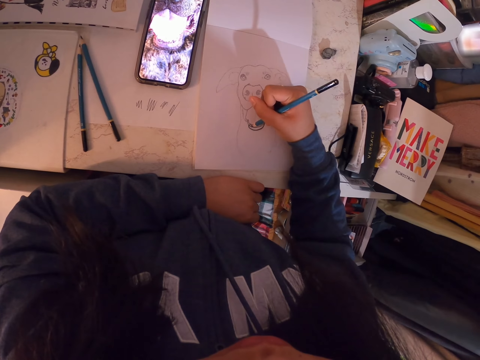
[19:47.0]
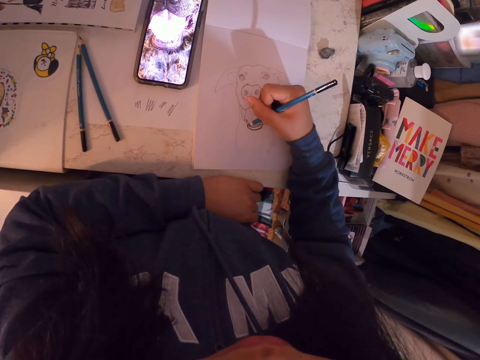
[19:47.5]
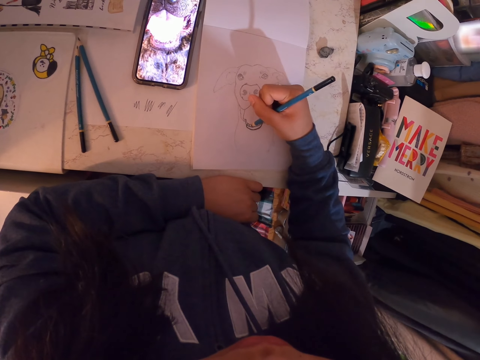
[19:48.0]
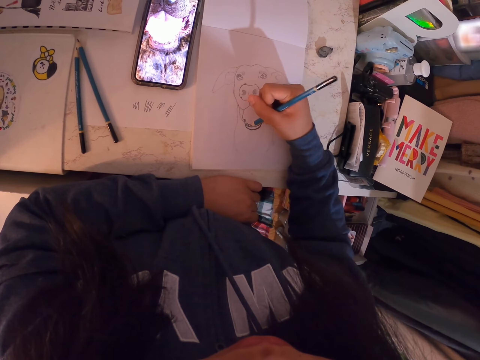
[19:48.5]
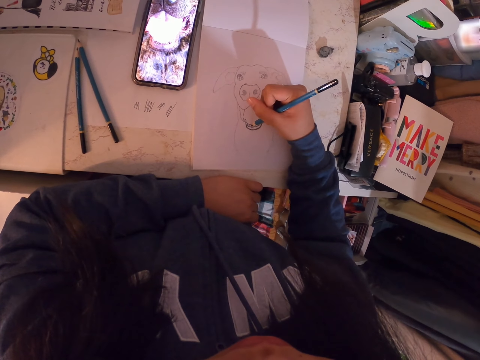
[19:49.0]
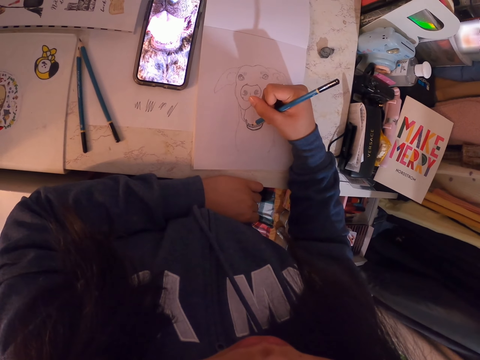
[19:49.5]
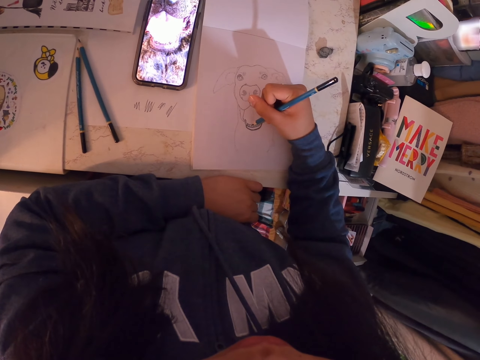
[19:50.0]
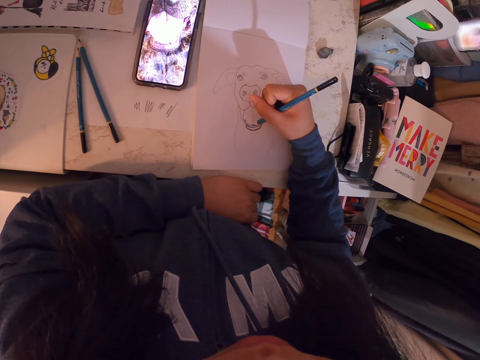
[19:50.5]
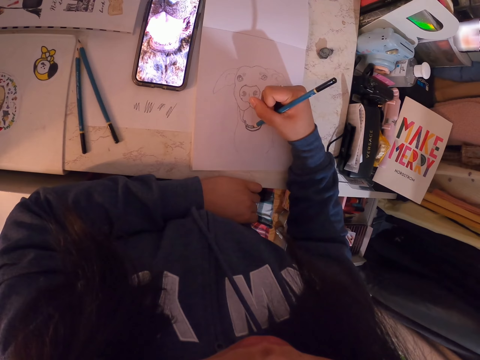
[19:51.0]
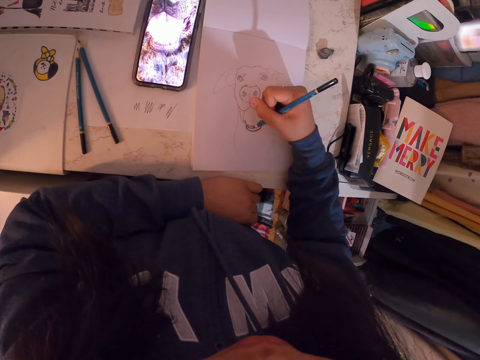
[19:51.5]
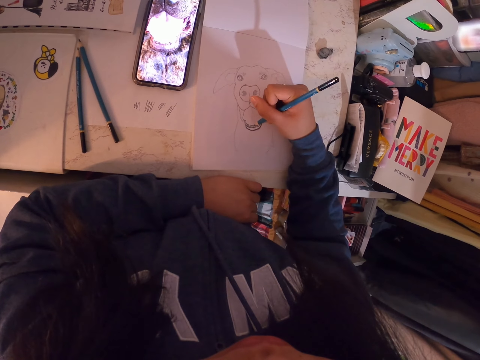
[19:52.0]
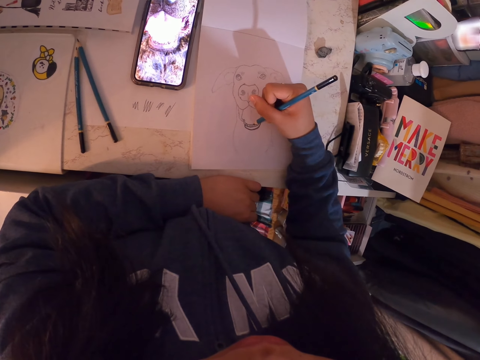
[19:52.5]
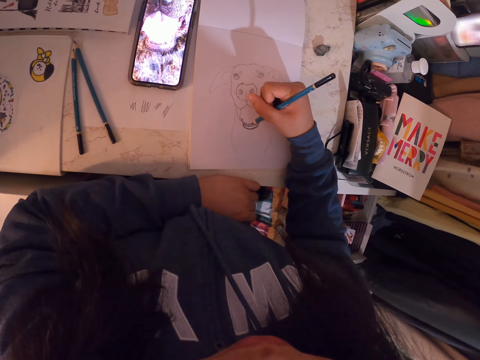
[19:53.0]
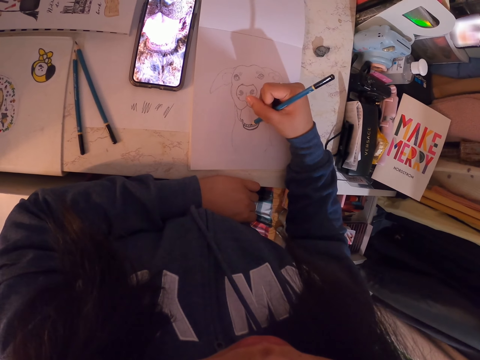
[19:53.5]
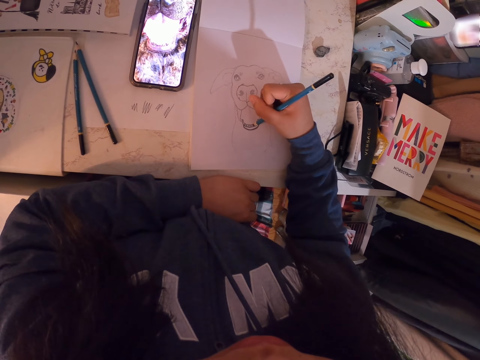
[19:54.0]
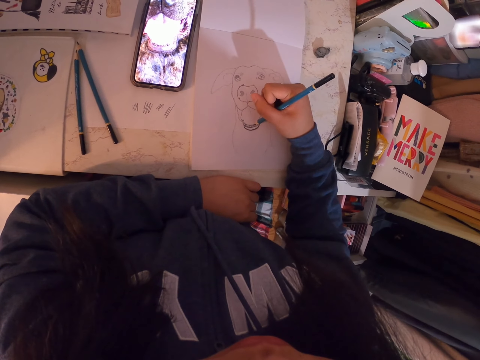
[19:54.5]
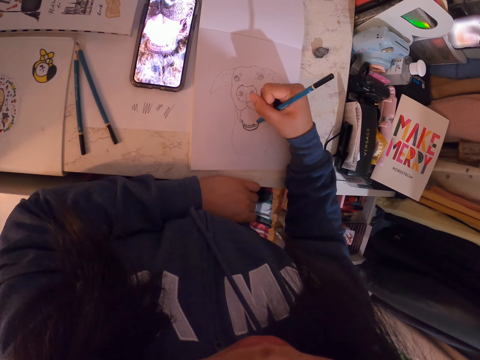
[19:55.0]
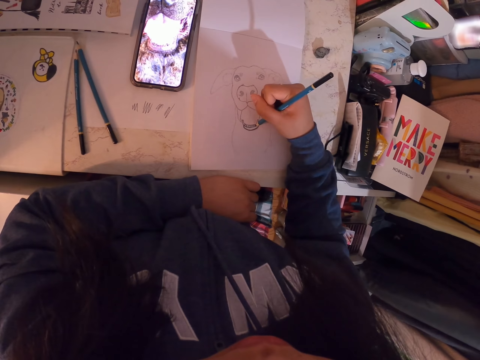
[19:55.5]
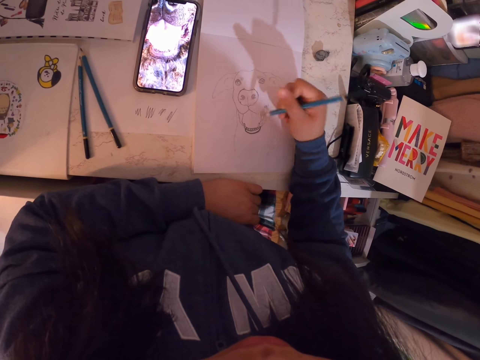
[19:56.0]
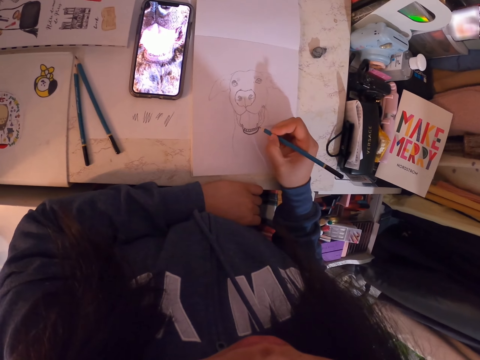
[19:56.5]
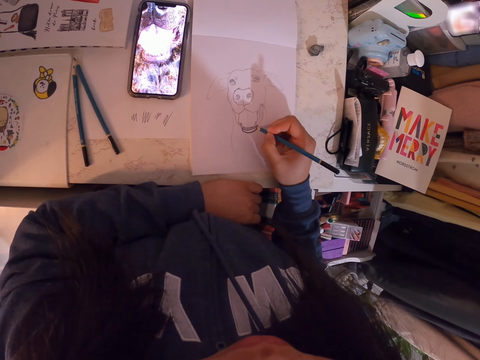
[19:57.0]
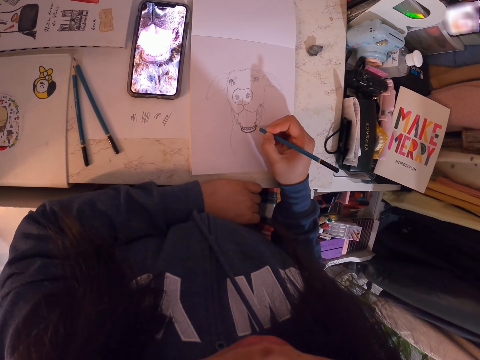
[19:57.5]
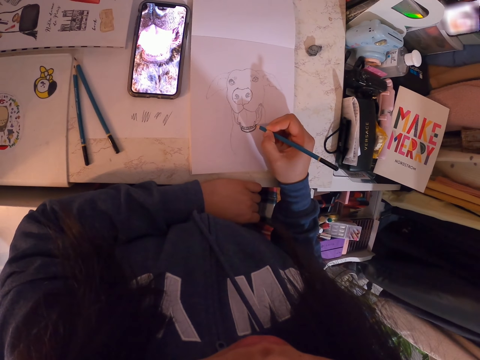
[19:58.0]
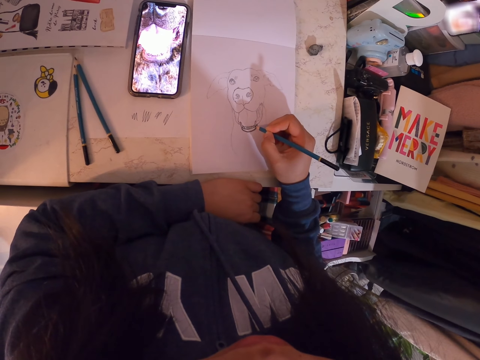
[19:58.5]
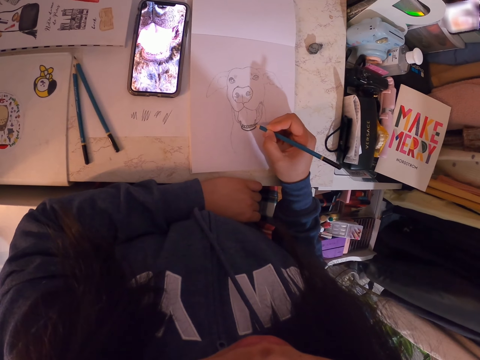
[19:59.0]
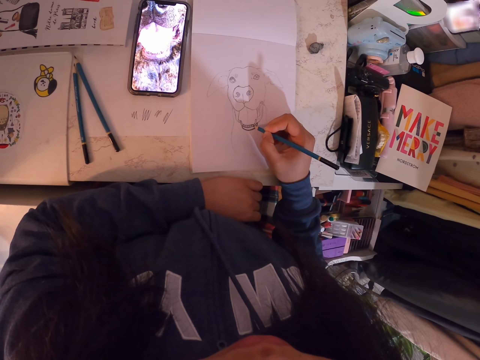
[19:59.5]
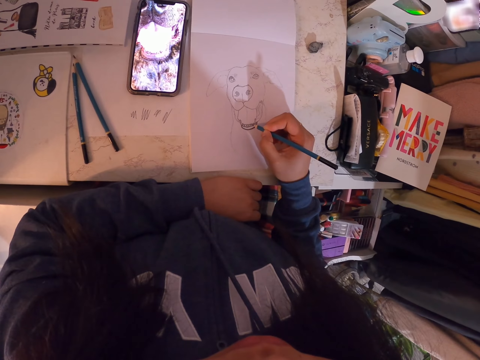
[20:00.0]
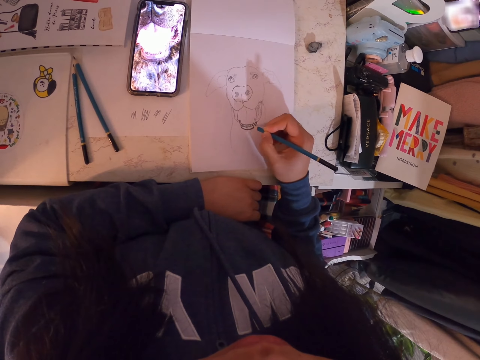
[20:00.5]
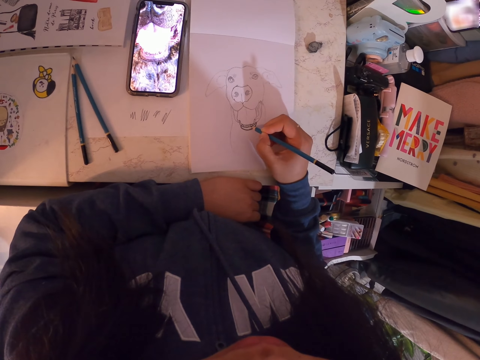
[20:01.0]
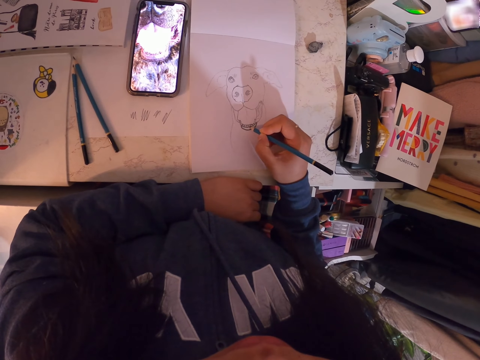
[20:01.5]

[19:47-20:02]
The camera wearer moves her hand. She holds the pencil. She draws in the art book with the art pencil.

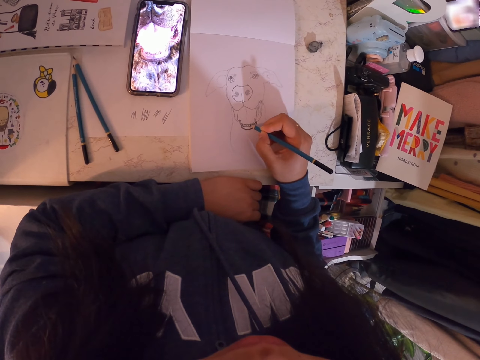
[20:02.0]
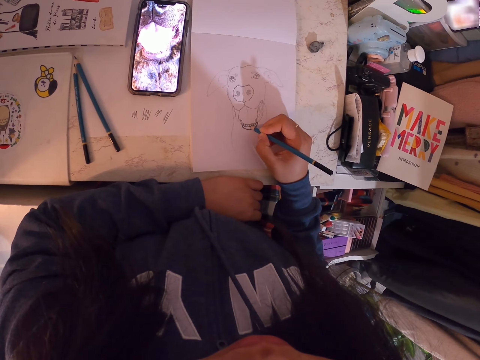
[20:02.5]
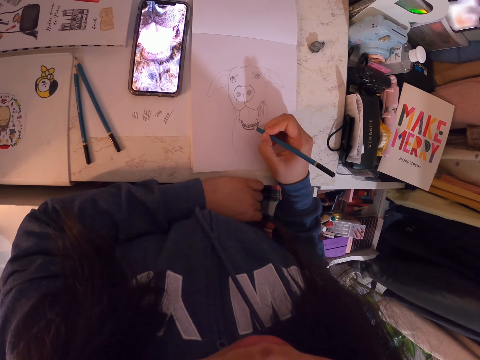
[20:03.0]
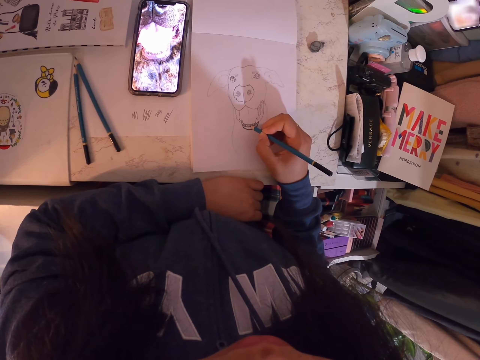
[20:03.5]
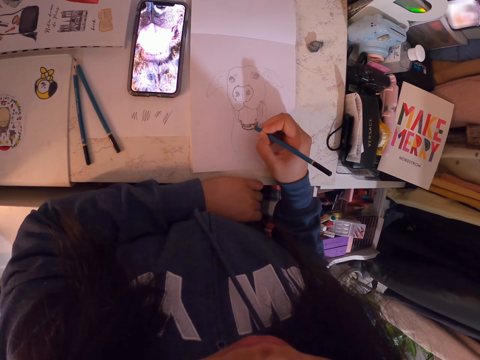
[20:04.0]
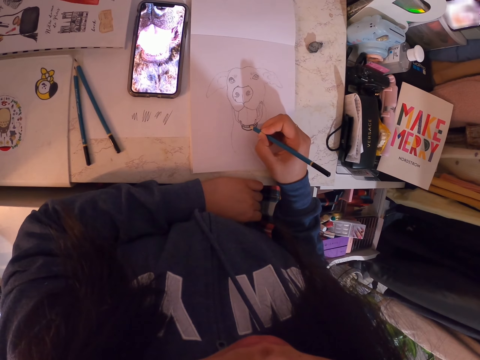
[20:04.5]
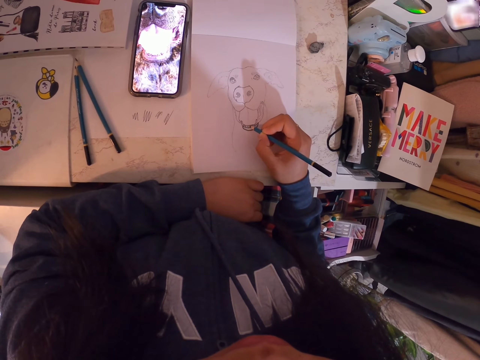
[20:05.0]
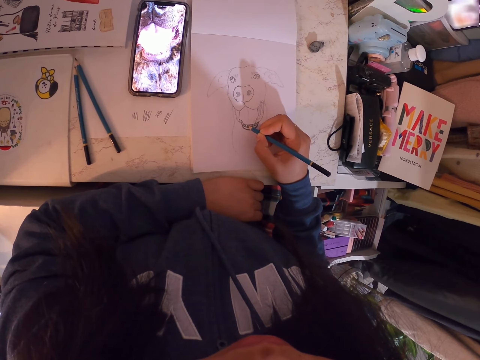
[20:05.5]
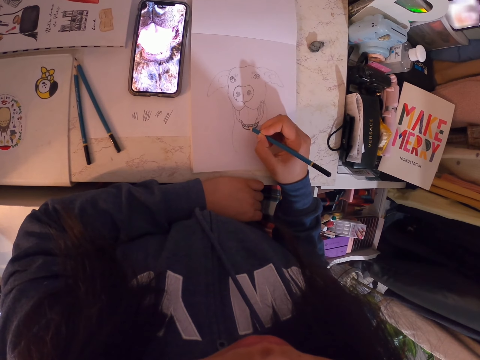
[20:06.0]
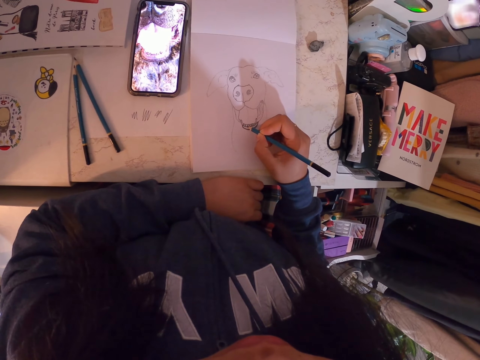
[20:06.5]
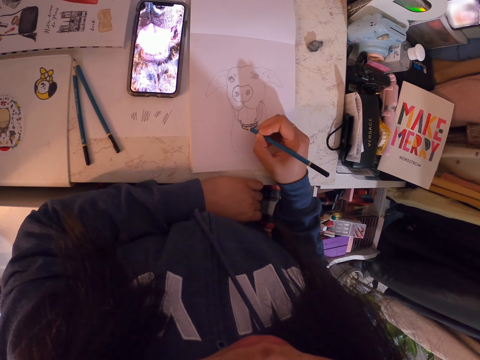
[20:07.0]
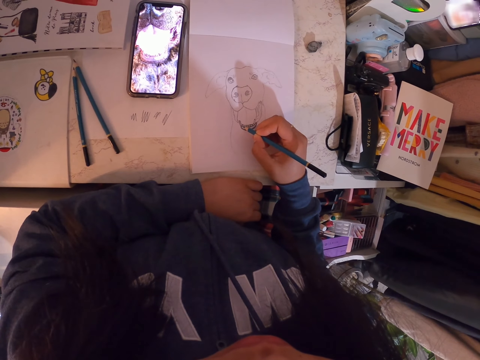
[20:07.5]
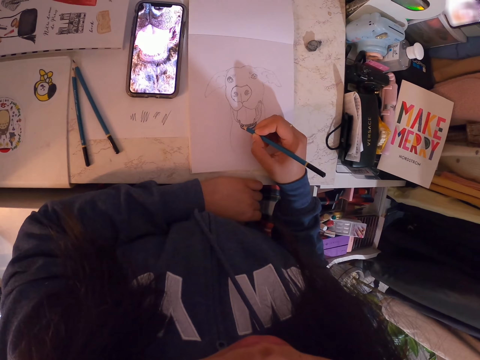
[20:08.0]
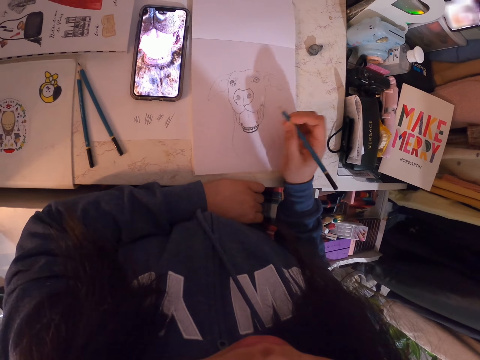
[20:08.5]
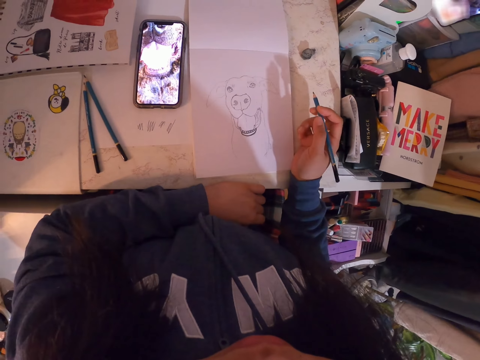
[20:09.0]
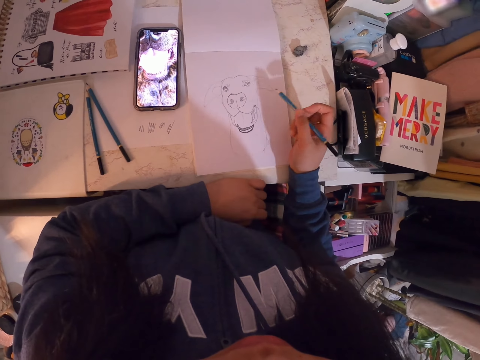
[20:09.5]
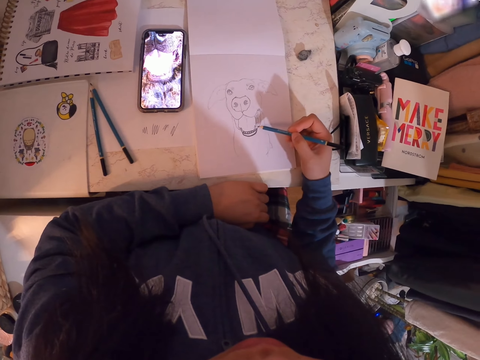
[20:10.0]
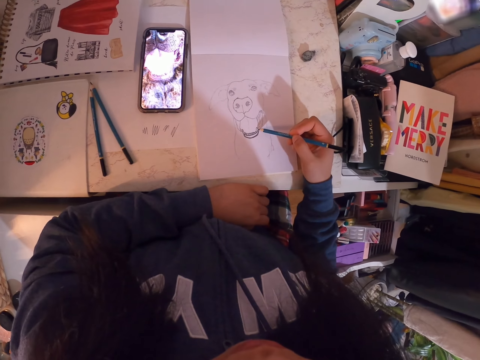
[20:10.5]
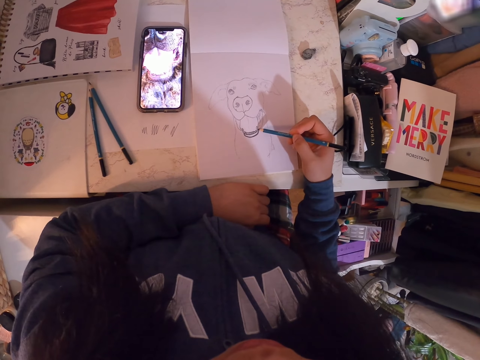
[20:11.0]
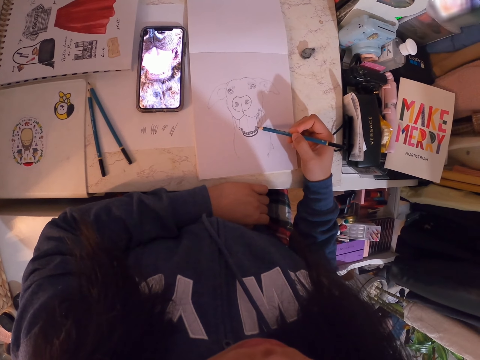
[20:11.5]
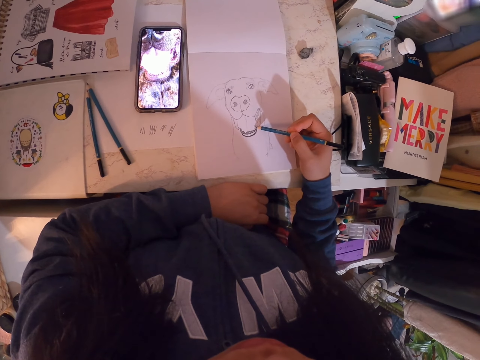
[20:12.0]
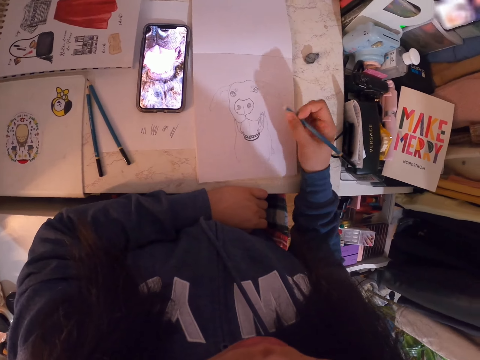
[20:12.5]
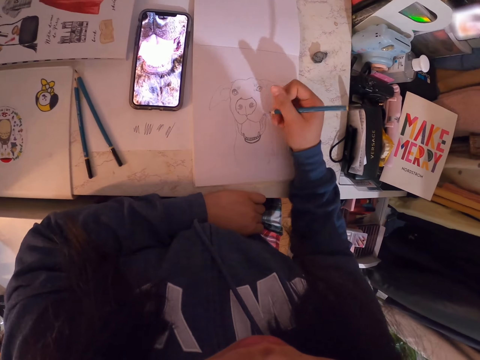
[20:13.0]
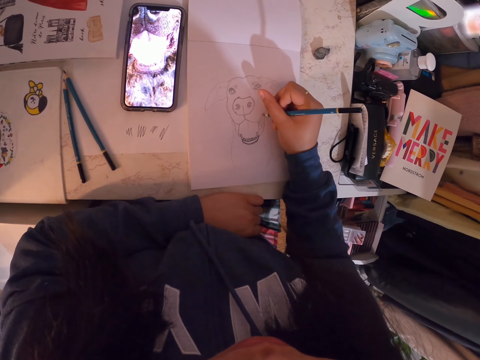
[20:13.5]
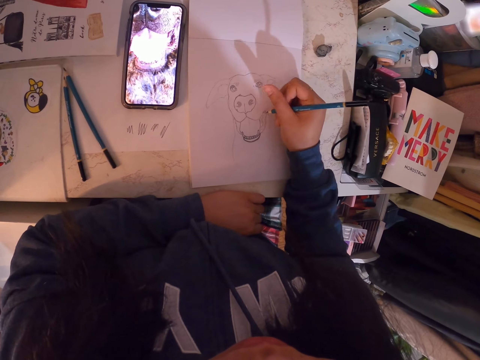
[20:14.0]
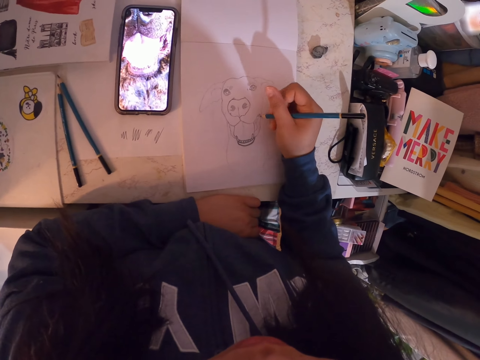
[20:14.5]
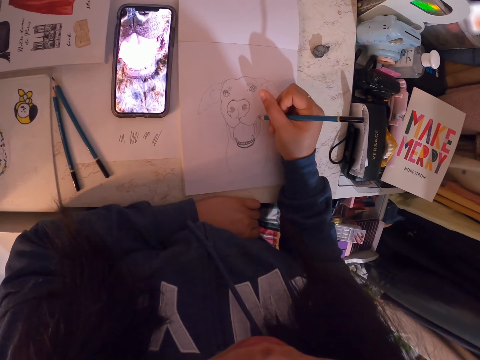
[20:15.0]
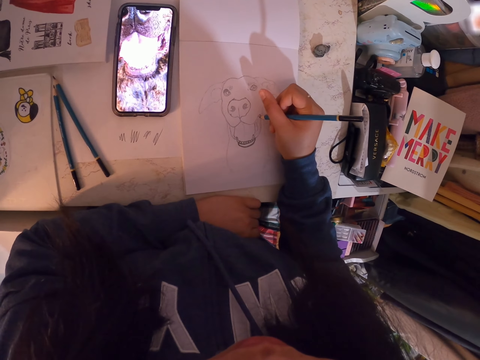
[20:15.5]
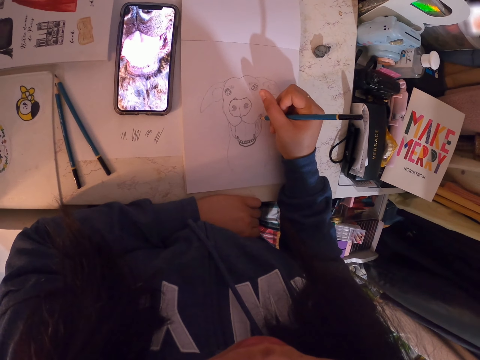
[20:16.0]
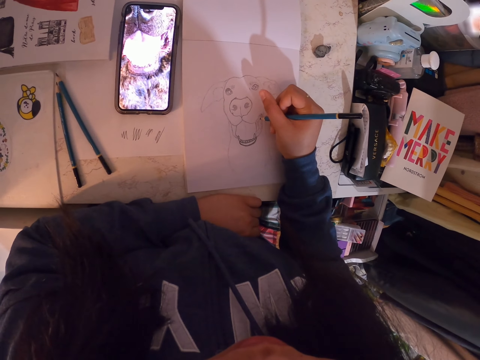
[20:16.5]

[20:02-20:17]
The camera wearer moves her hand. She holds the pencil. She draws in the art book with the art pencil. She holds the pencil and draws on the book.
